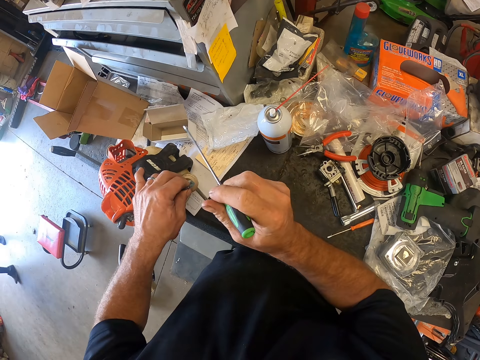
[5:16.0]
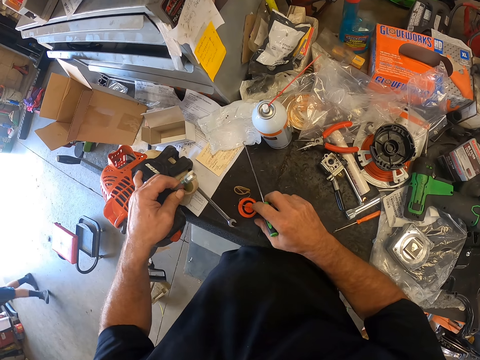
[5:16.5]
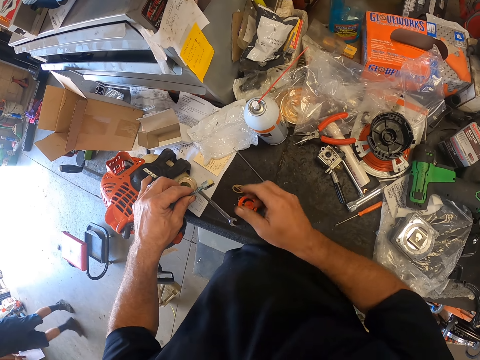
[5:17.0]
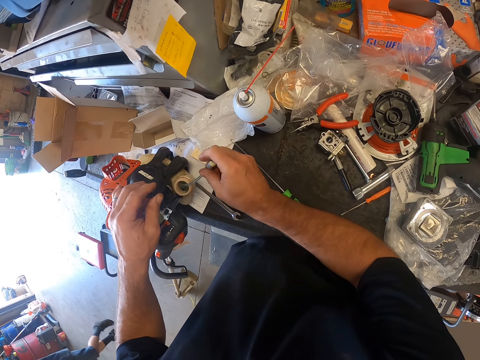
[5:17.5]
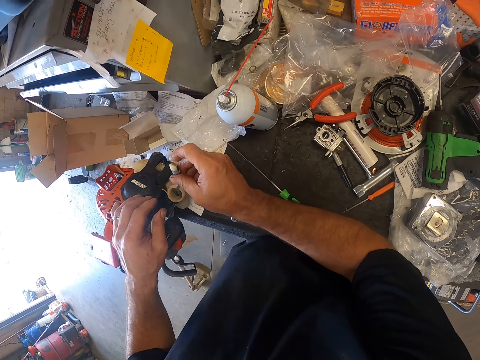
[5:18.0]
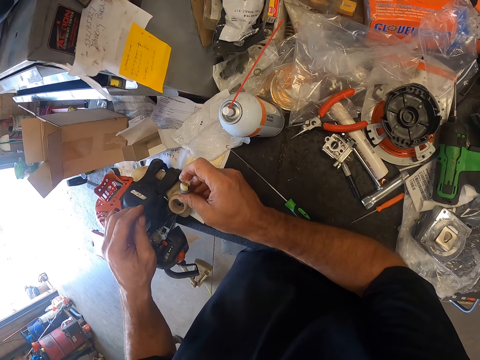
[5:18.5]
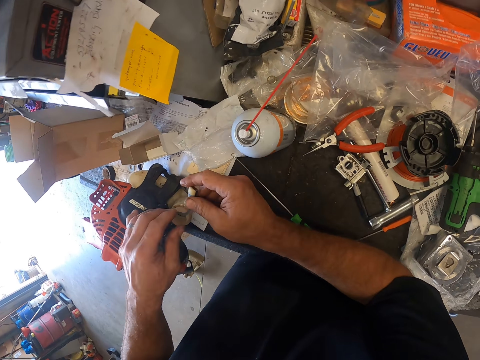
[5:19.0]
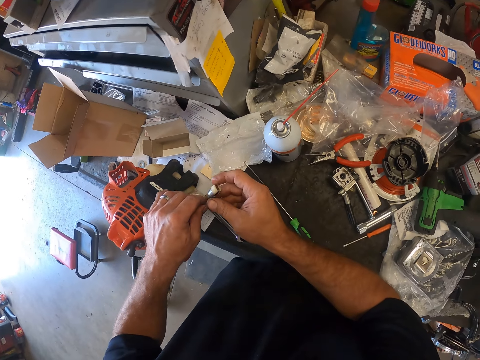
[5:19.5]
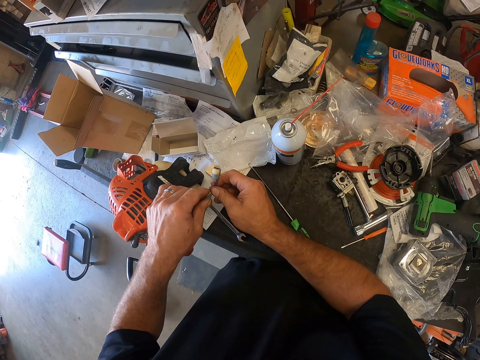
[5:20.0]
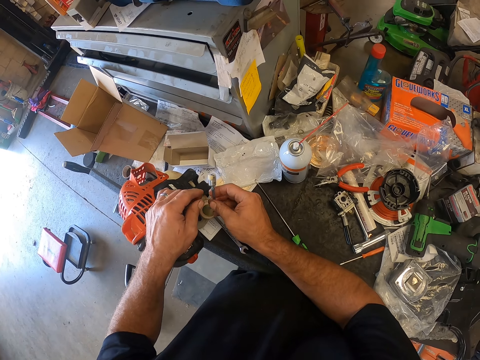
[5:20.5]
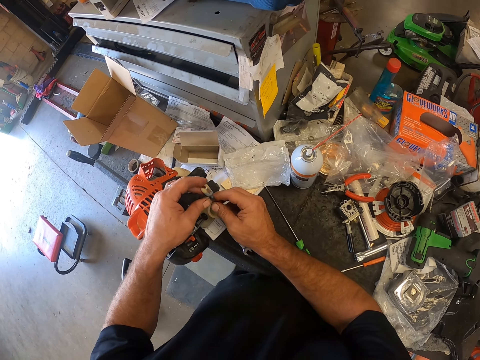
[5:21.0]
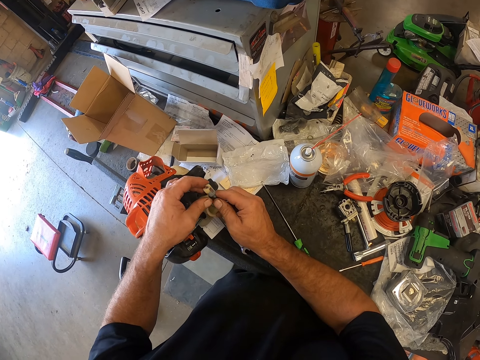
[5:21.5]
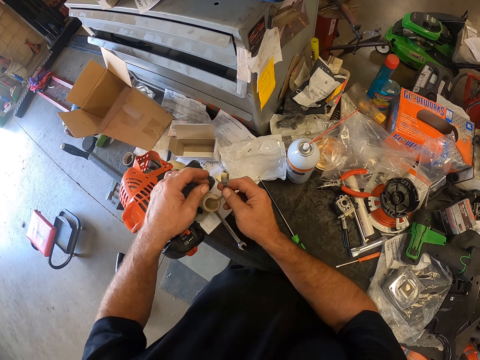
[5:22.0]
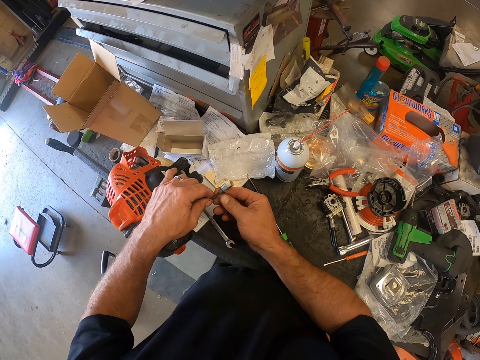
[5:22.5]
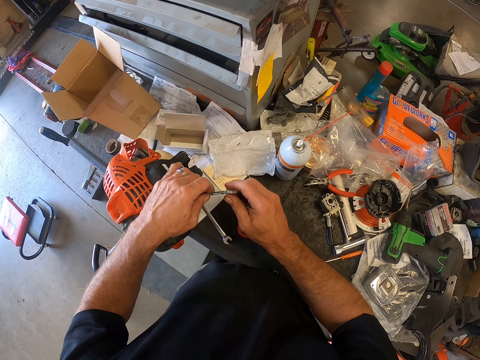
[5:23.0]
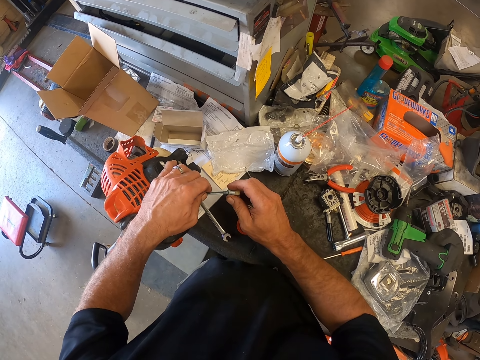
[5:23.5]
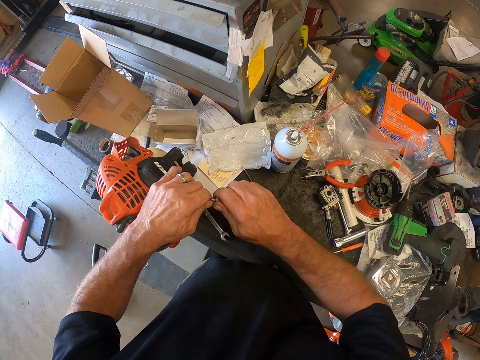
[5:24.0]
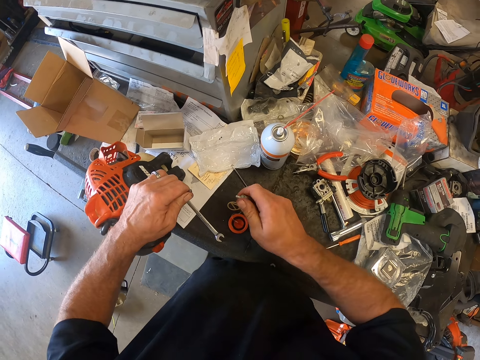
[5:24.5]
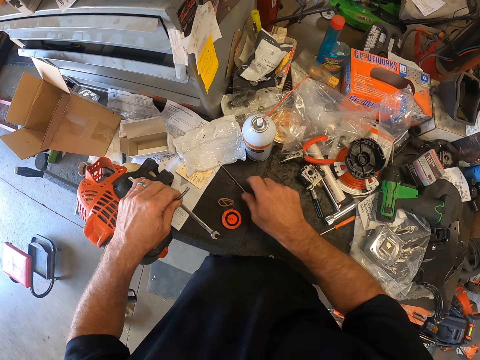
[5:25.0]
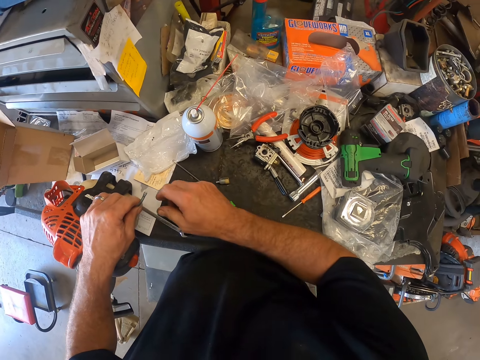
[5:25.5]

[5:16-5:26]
The camera wearer holds a fuel hose pipe in the fuel tank of the grass trimmer or brush cutter with his left hand. He removes an object from the brush cutter fuel tank. He places the hook screwdriver on the tool box chest with his right hand. He passes the fuel hose pipe to his right hand. He inspects the brush cutter. He passes the fuel hose pipe to his left hand. He removes a filter assembly from the fuel hose pipe with his right hand. He places the filter assembly on the tool box chest with his right hand.

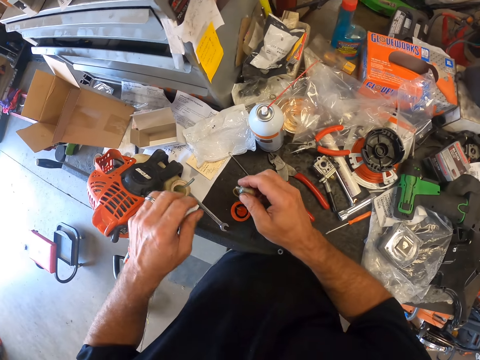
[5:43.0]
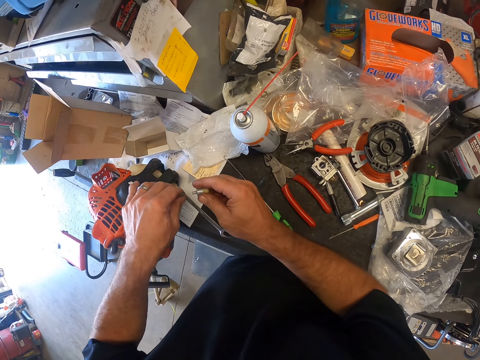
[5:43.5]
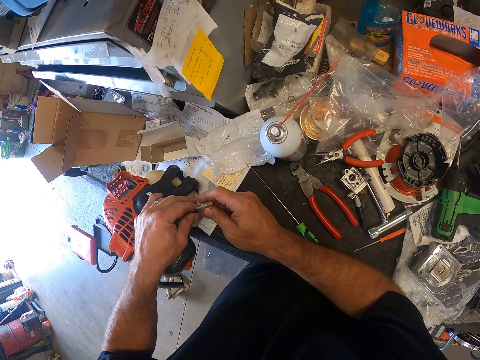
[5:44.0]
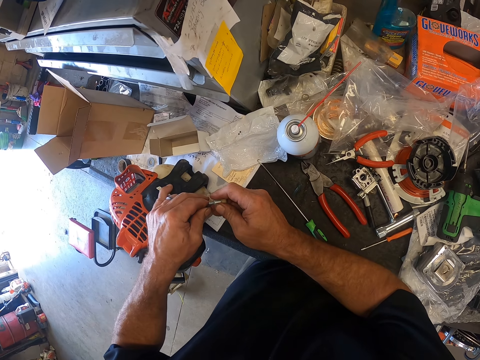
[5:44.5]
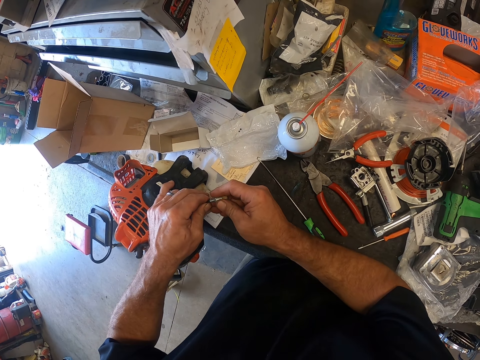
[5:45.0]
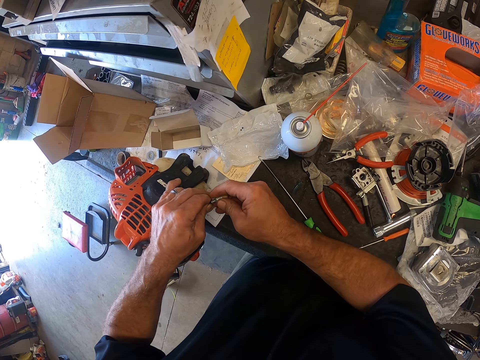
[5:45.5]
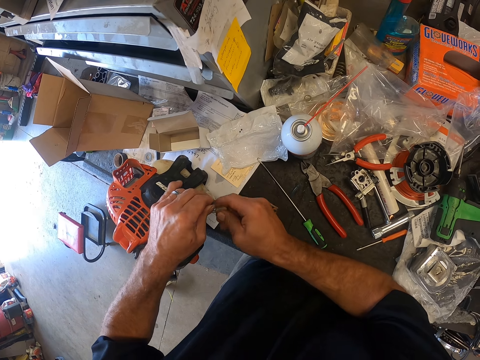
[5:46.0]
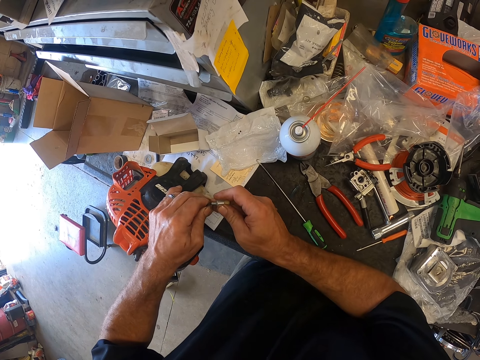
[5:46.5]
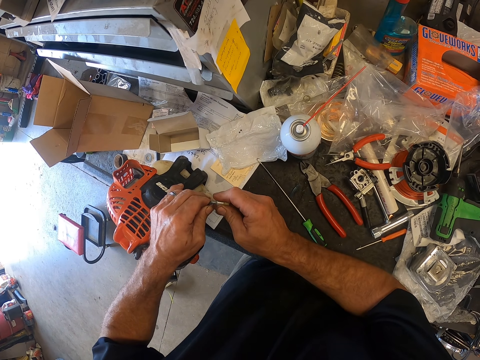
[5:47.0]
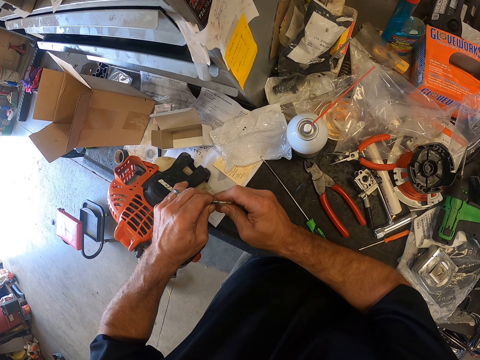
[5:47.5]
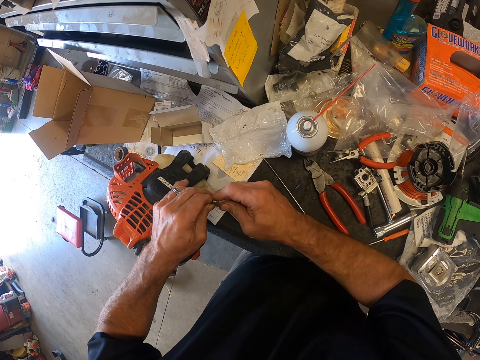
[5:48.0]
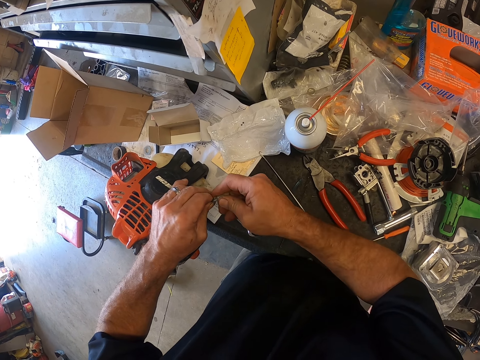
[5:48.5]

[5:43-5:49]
The camera wearer holds the fuel hose pipe in the fuel tank of the grass trimmer with his left hand. He inserts the filter assembly into the fuel hose pipe in the fuel tank of the grass trimmer with his right hand.

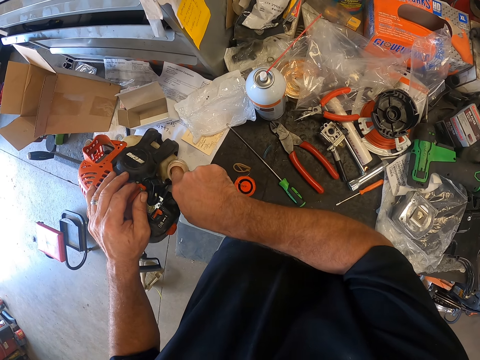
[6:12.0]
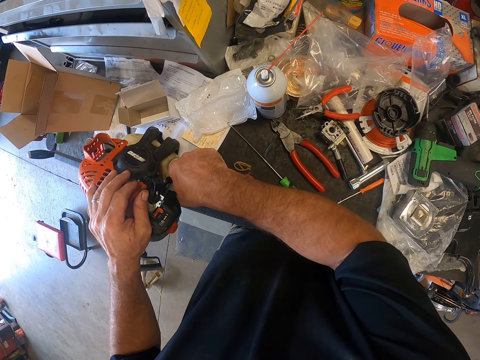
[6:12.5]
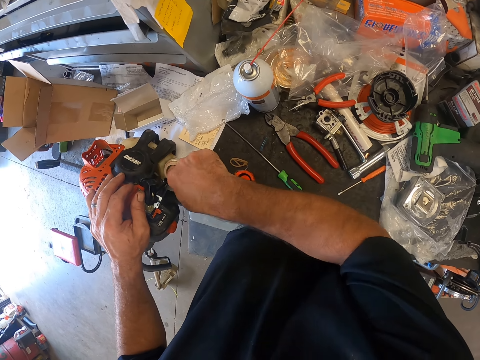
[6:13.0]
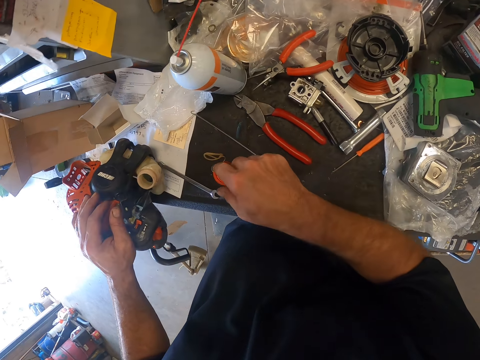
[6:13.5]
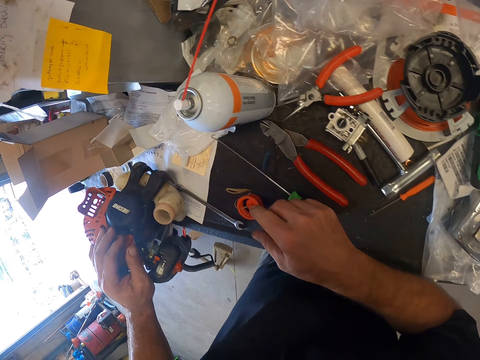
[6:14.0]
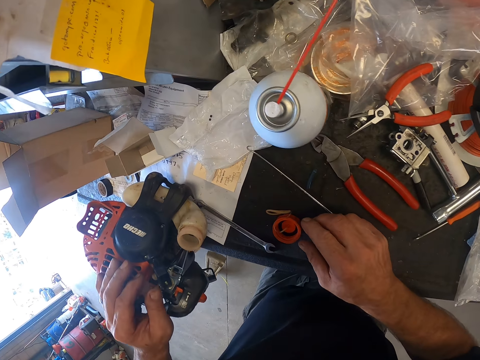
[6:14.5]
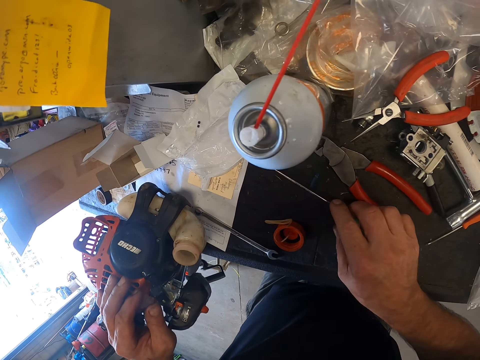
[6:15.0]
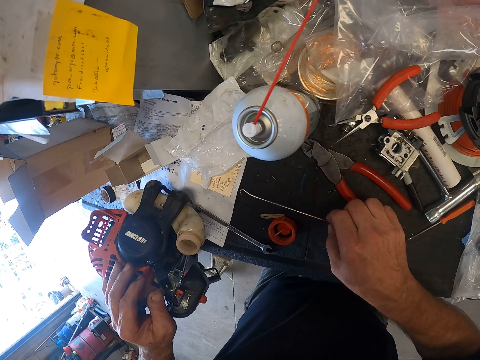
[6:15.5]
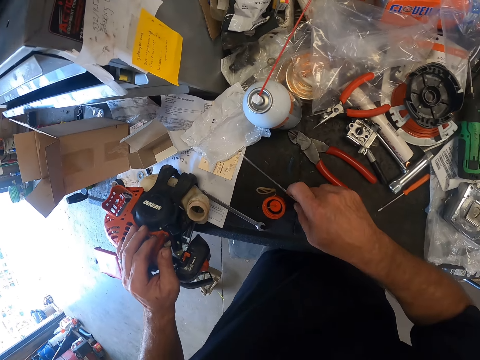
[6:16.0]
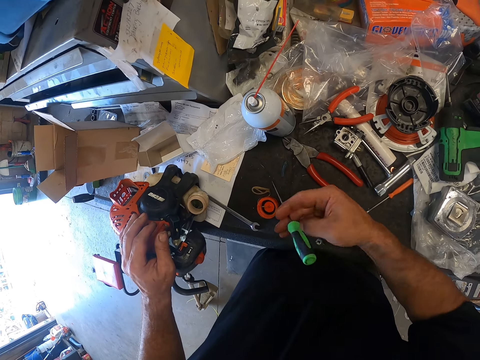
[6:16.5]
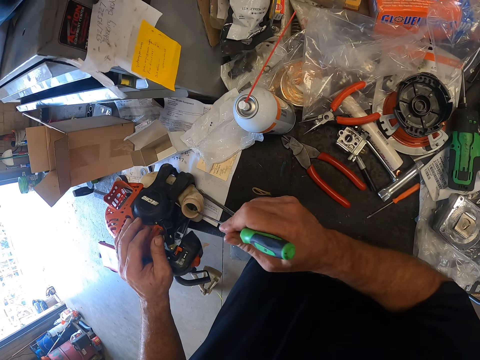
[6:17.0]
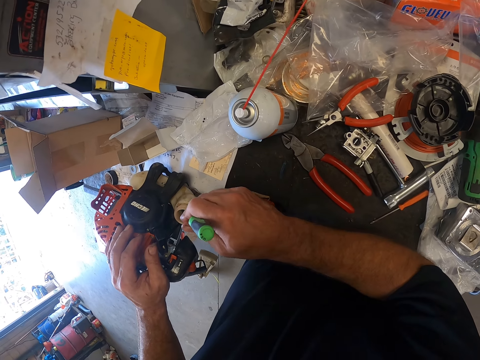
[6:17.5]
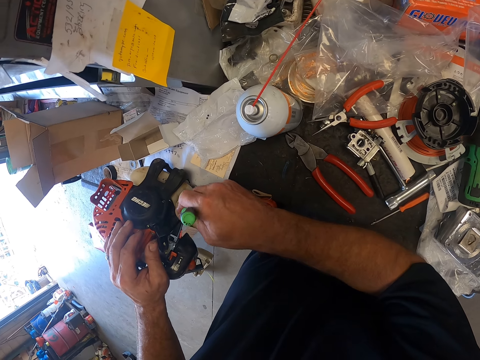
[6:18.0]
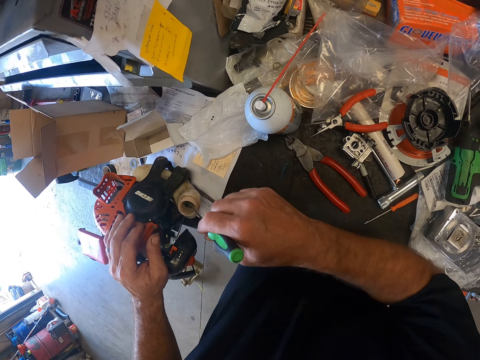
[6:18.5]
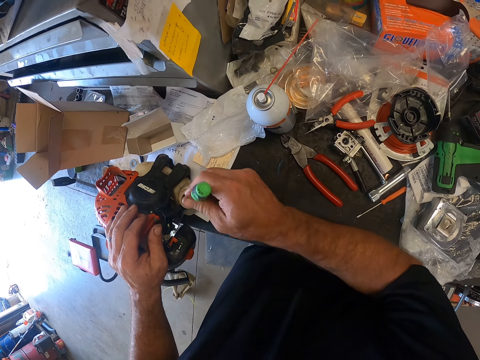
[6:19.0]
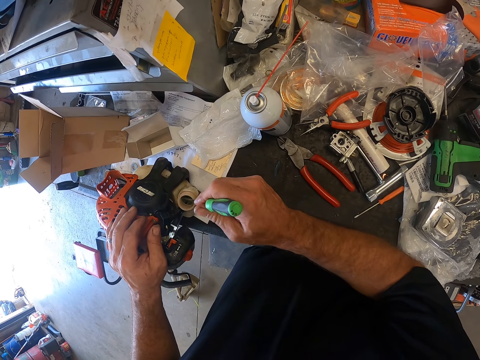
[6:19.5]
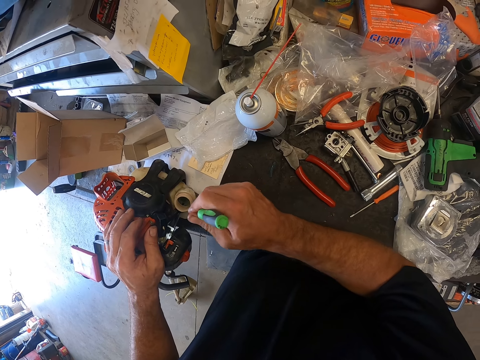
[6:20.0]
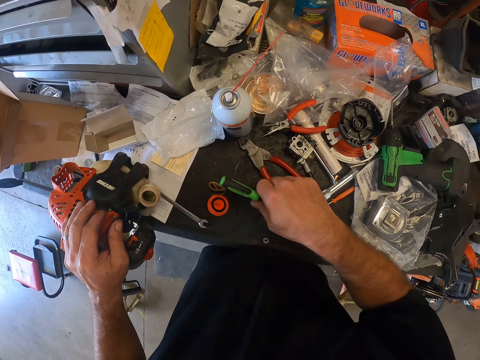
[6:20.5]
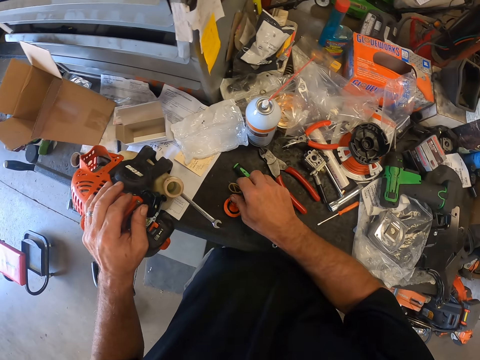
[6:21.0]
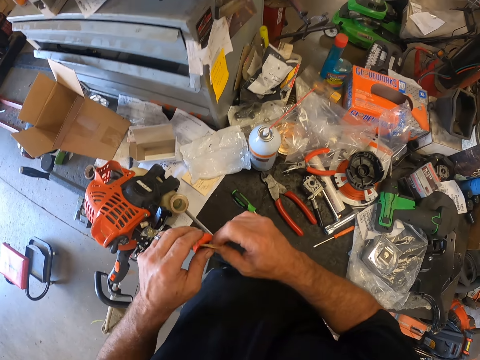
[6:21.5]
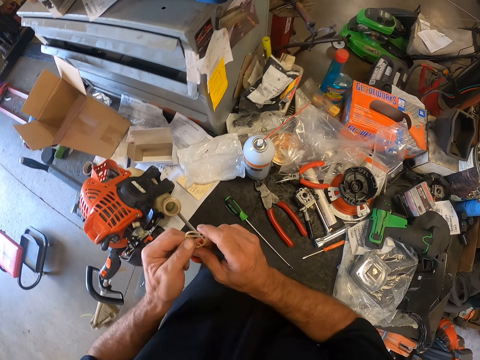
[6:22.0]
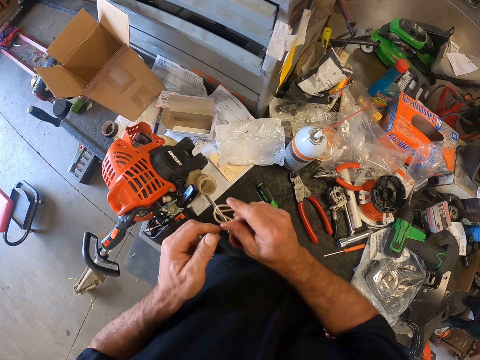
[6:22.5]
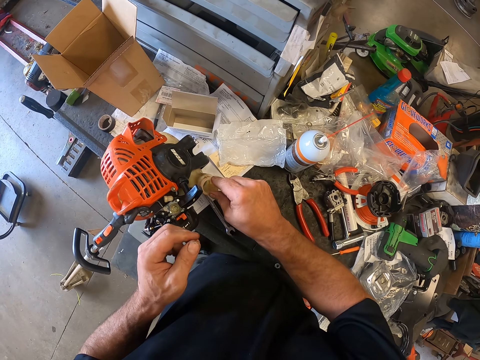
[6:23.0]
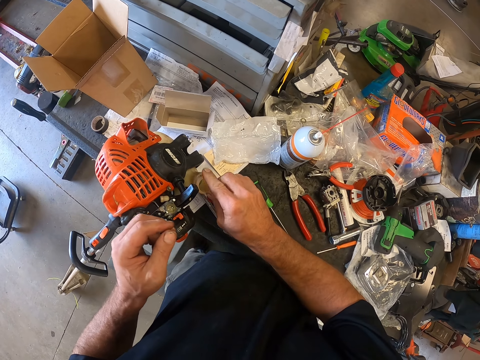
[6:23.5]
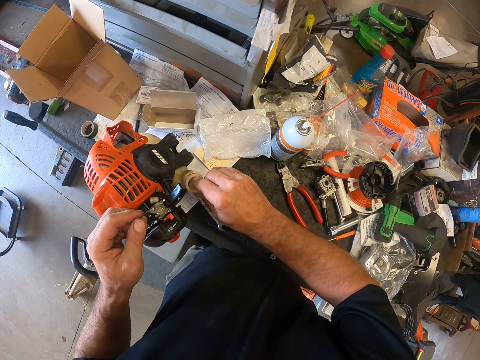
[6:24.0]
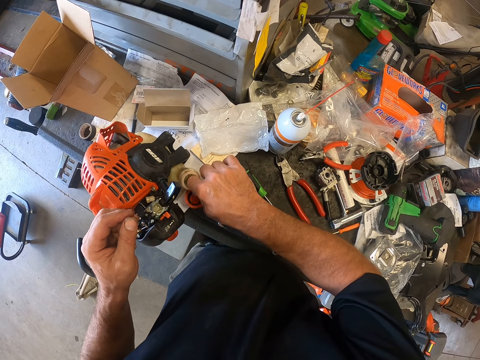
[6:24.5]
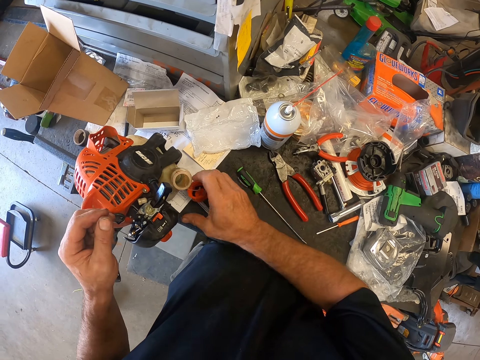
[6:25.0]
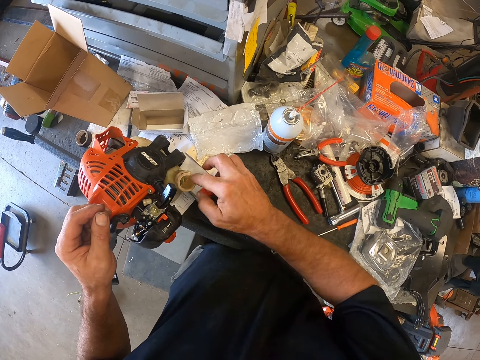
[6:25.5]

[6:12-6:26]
The camera wearer stares at the brush cutter. He picks the hook screwdriver from the tool box chest with his right hand. He places the hook screwdriver into the fuel tank of the grass trimmer with his right hand. He fixes the brush cutter. He places the hook screwdriver on the tool box chest with his right hand. He picks the strap of the fuel cap from the tool box chest with his right hand. He inserts the strap of the fuel cap into the fuel tank of the grass trimmer with his right hand. He closes the brush cutter fuel tank.
